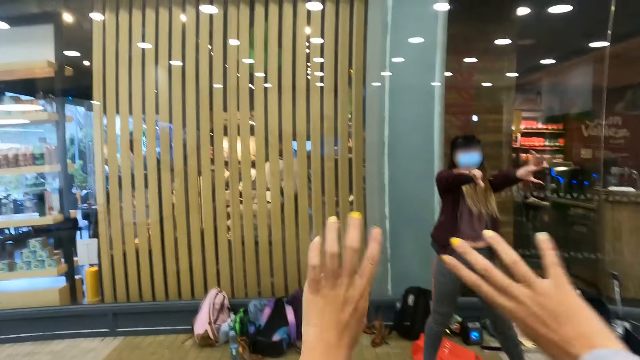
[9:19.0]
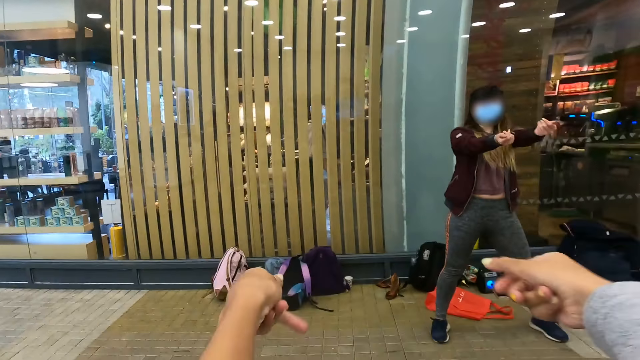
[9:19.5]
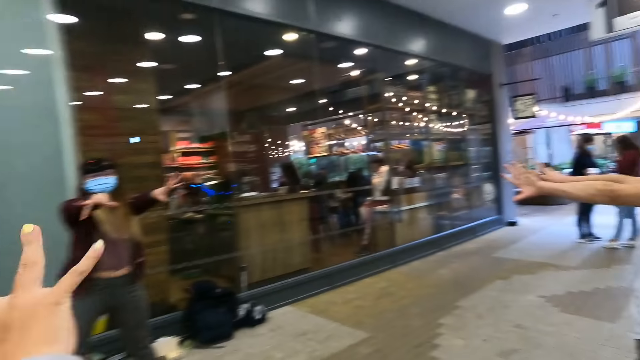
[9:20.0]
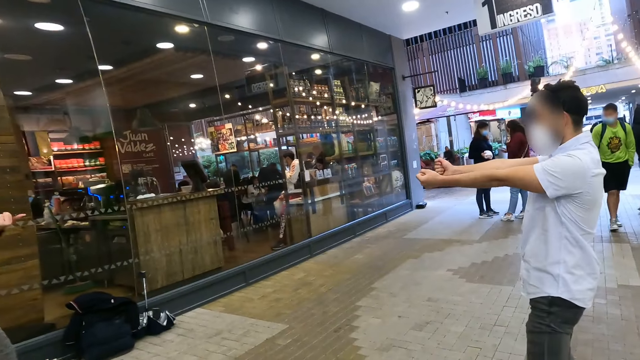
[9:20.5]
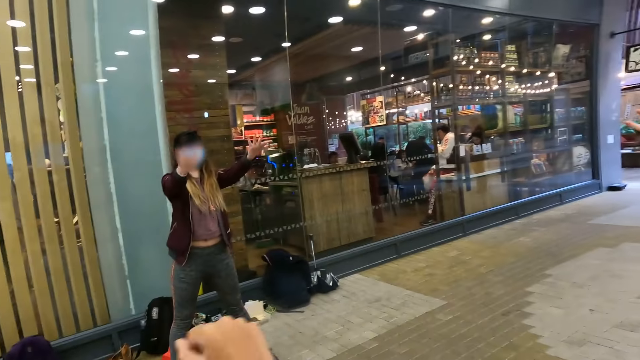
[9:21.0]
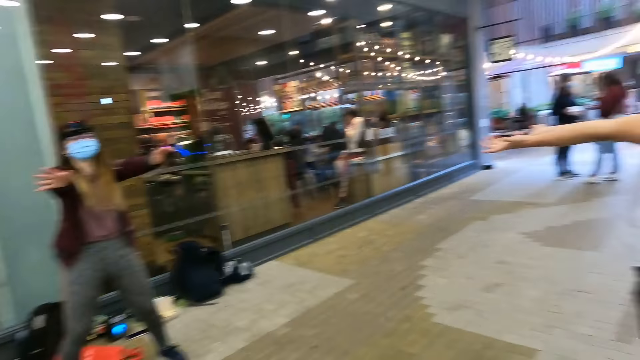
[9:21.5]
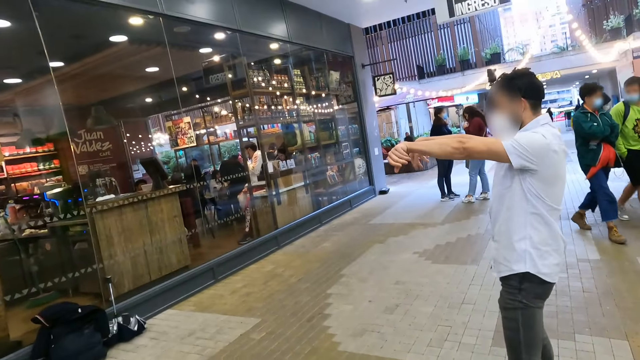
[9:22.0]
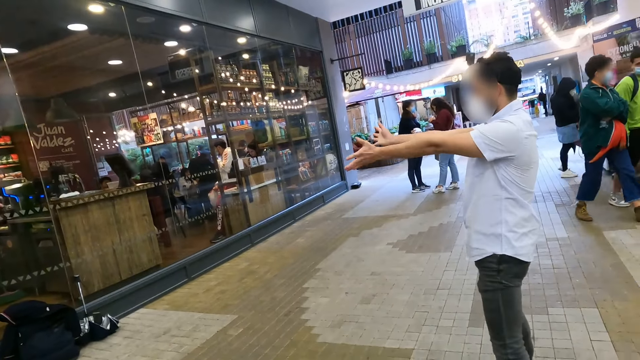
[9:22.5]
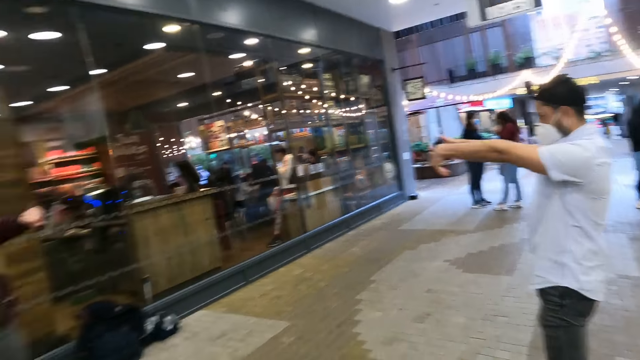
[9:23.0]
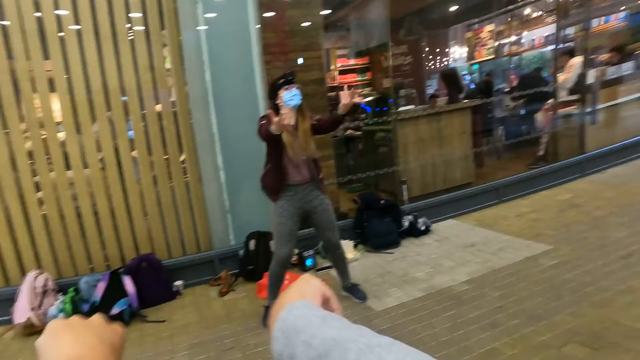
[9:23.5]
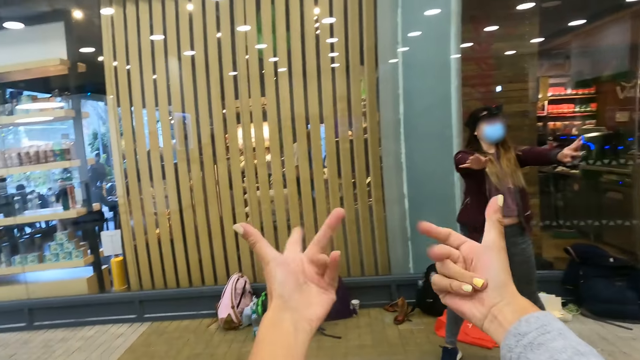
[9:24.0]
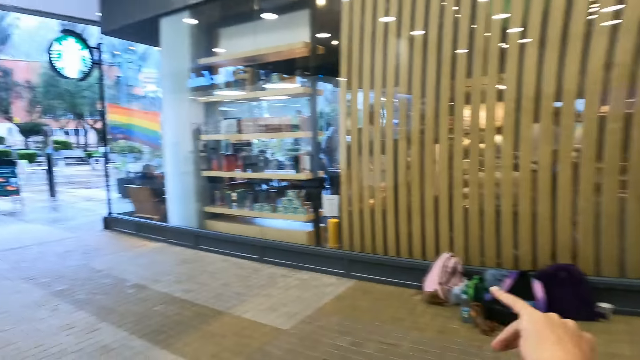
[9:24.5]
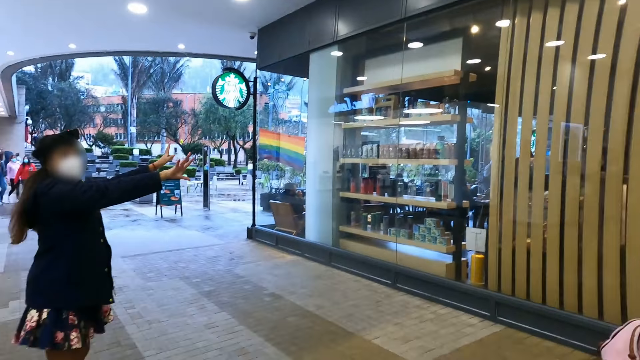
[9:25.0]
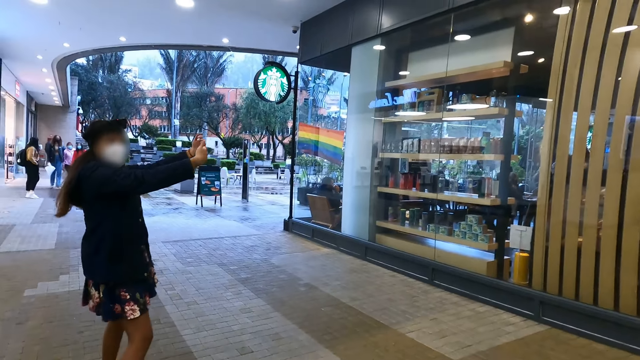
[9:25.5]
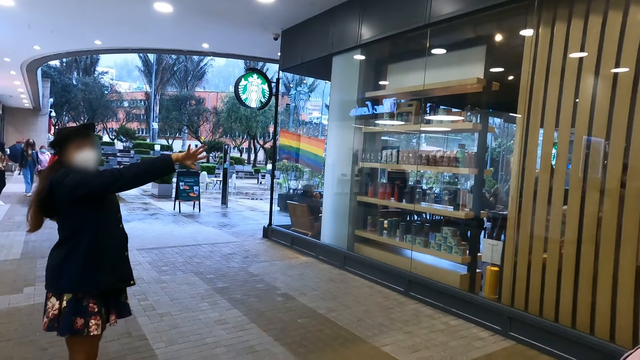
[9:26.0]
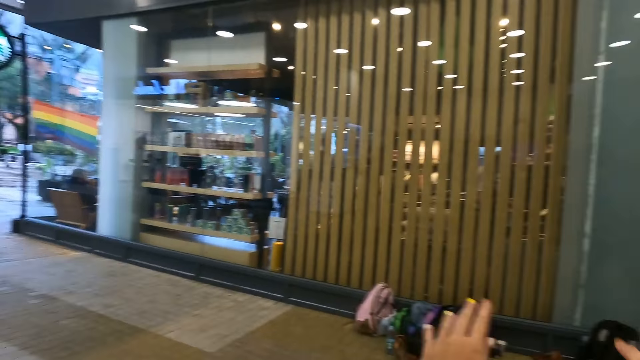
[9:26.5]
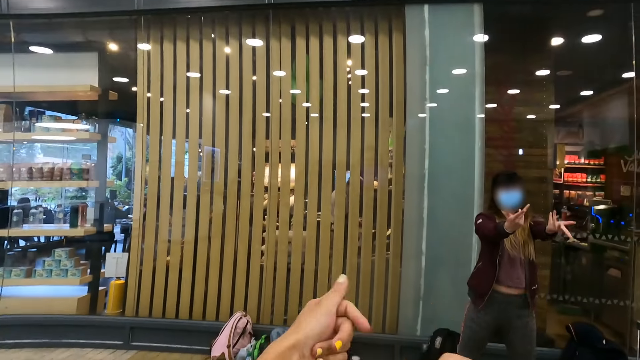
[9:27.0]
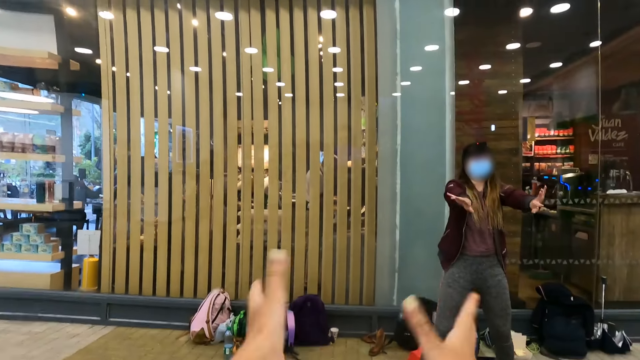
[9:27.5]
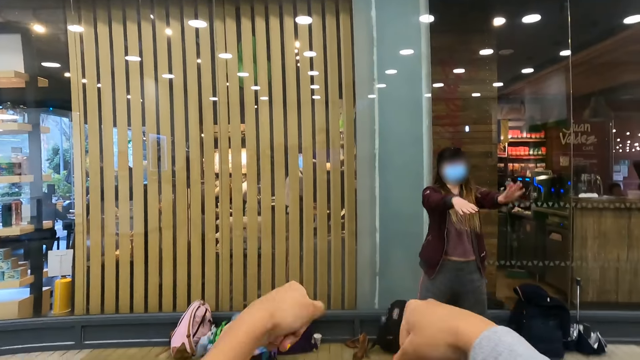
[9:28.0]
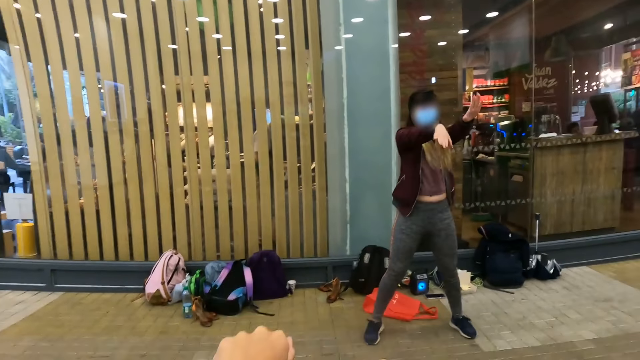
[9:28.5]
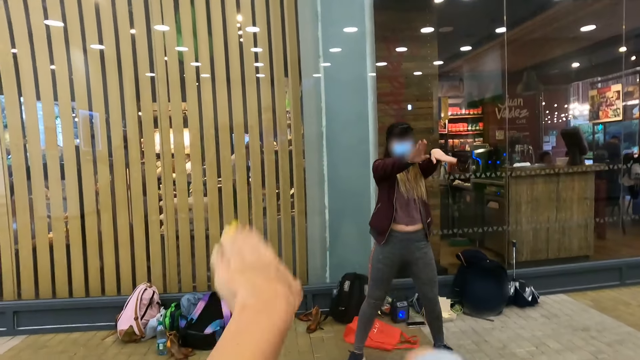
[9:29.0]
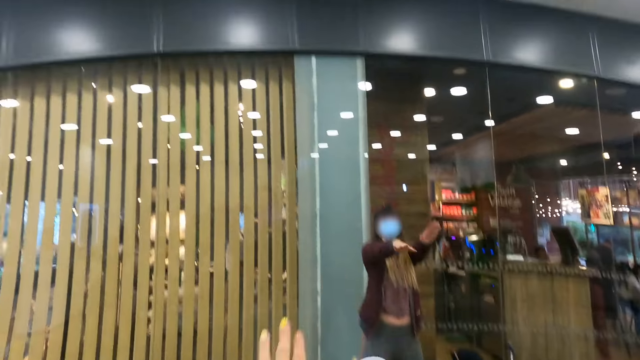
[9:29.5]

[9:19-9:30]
The camera wearer shakes fingers. They look around. They shake fingers. They look around. A person dances. The camera wearer shakes fingers.

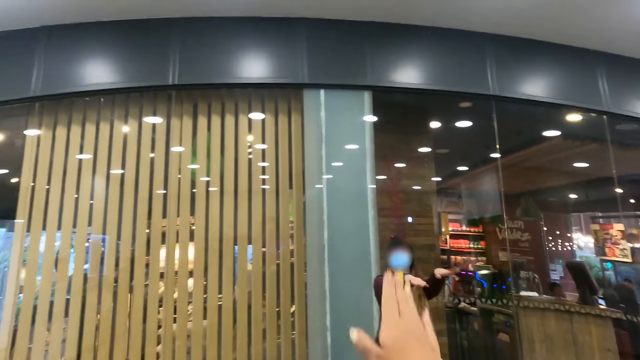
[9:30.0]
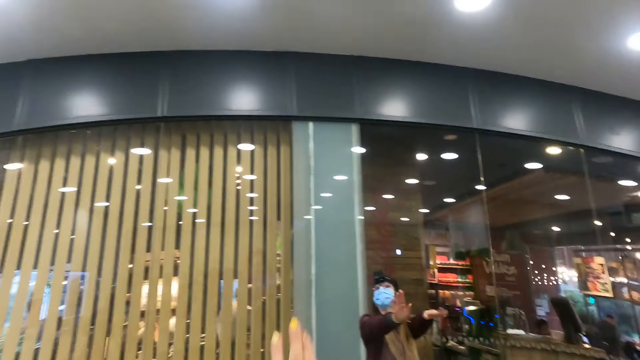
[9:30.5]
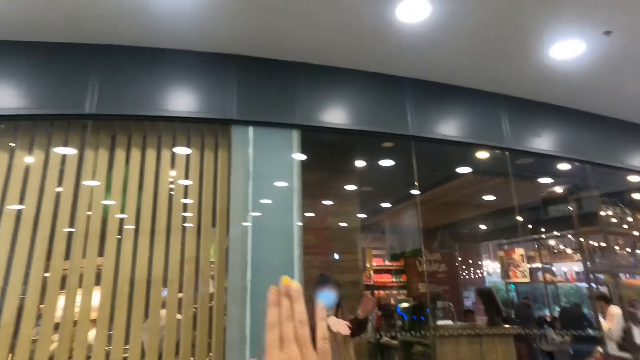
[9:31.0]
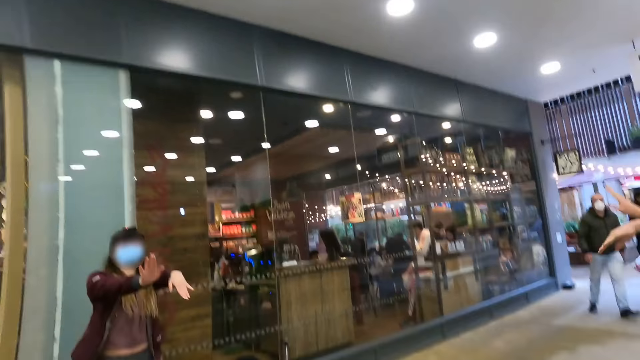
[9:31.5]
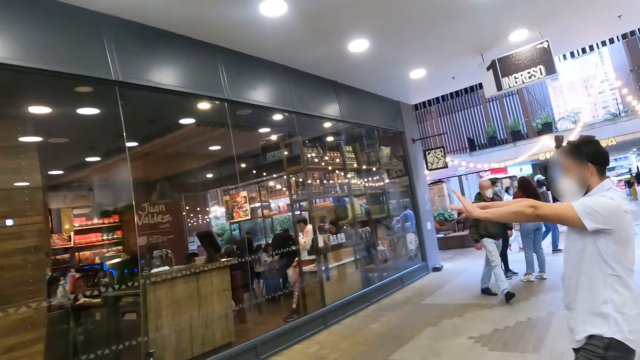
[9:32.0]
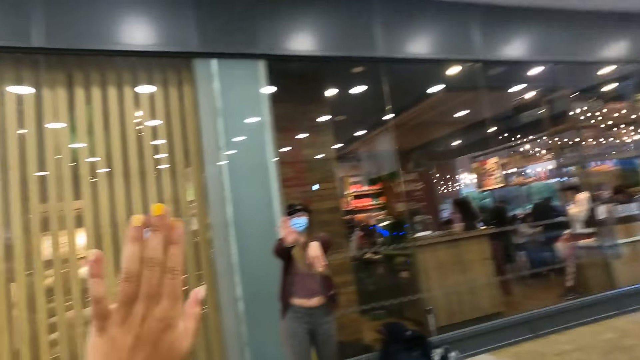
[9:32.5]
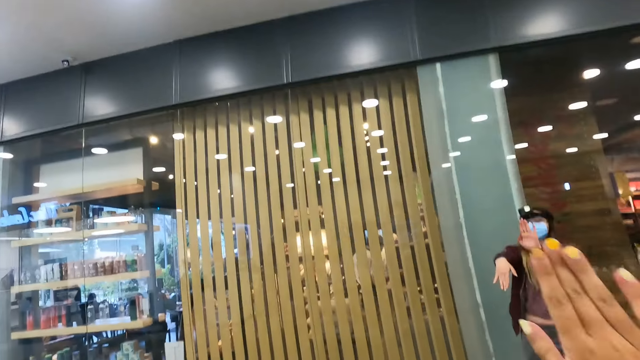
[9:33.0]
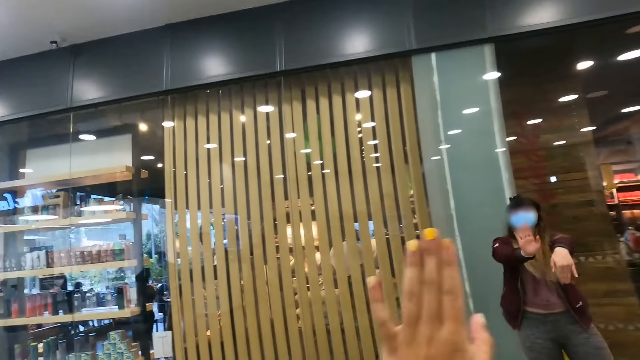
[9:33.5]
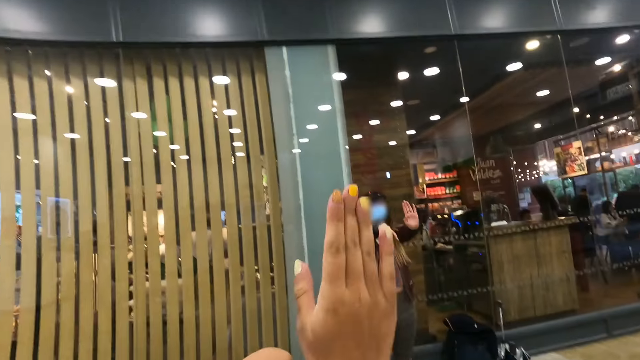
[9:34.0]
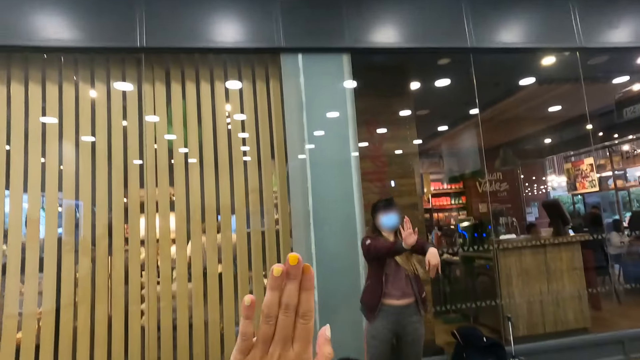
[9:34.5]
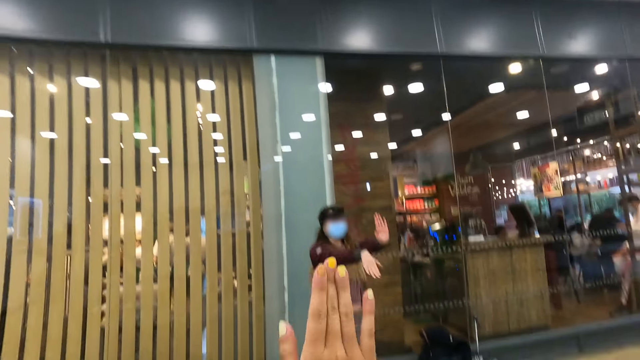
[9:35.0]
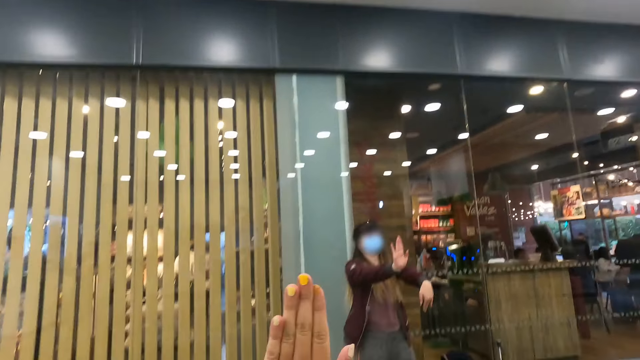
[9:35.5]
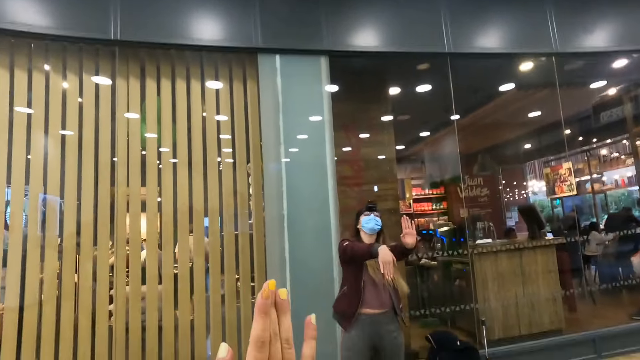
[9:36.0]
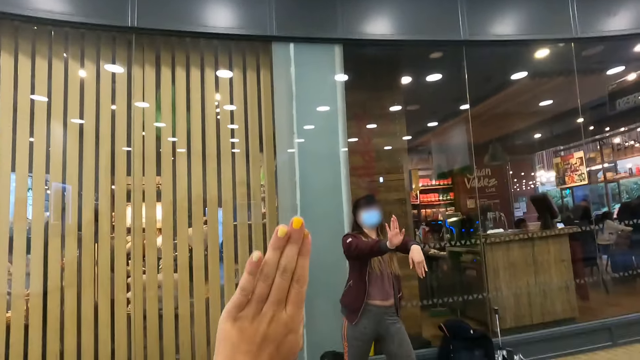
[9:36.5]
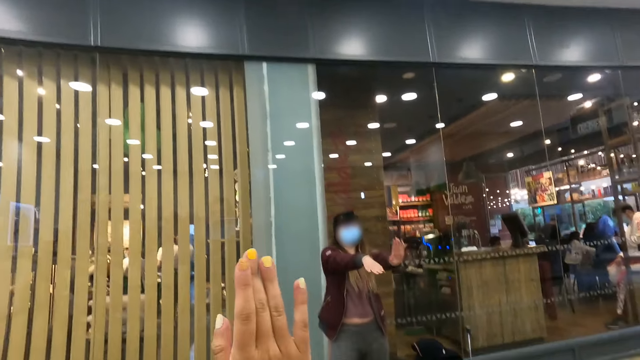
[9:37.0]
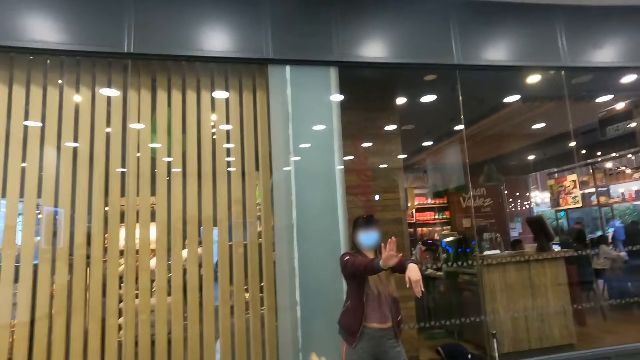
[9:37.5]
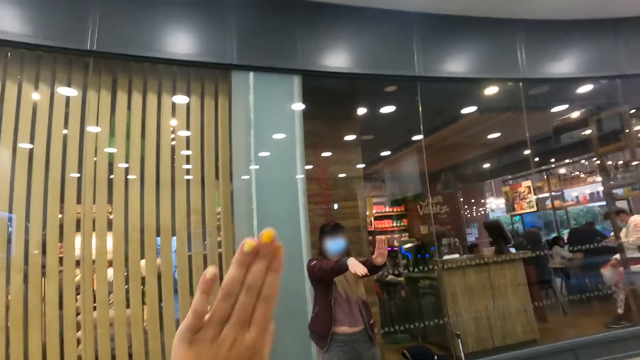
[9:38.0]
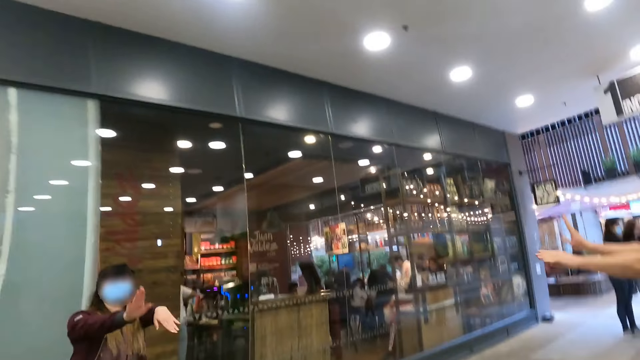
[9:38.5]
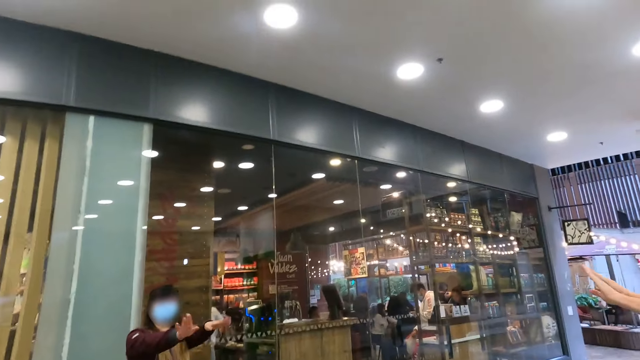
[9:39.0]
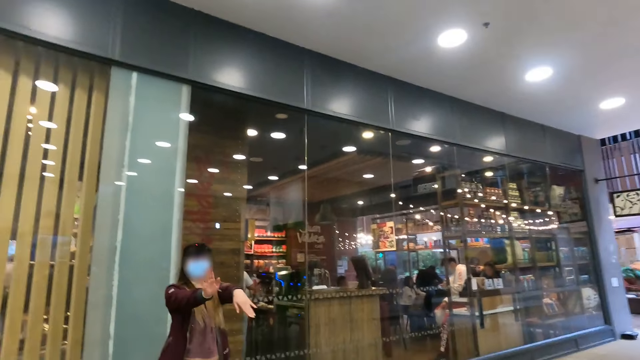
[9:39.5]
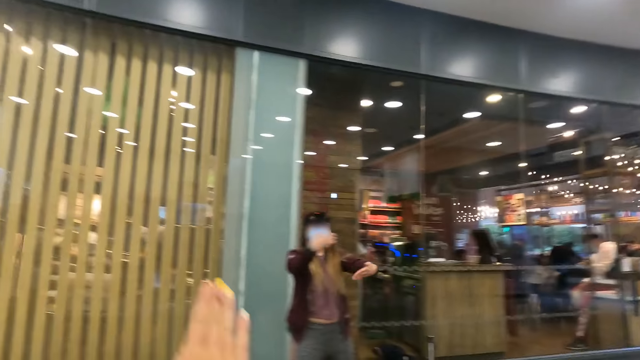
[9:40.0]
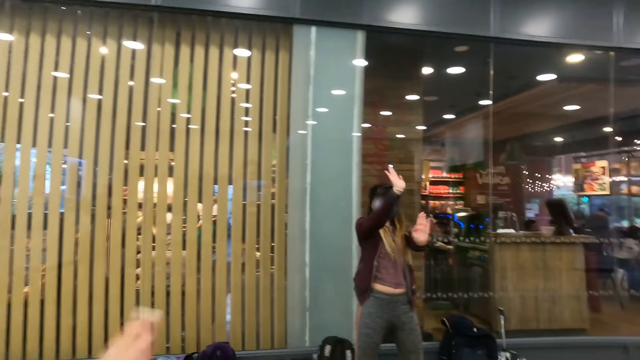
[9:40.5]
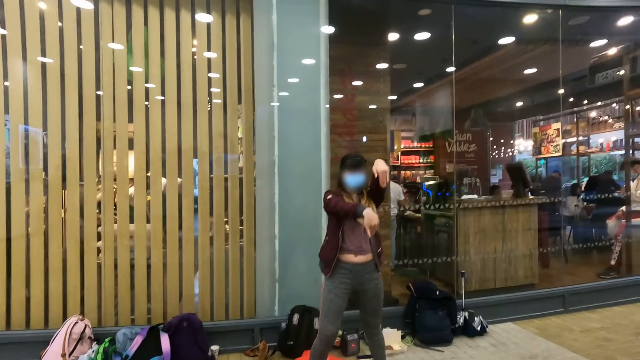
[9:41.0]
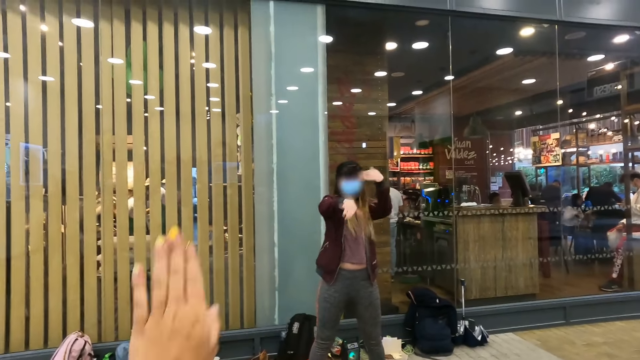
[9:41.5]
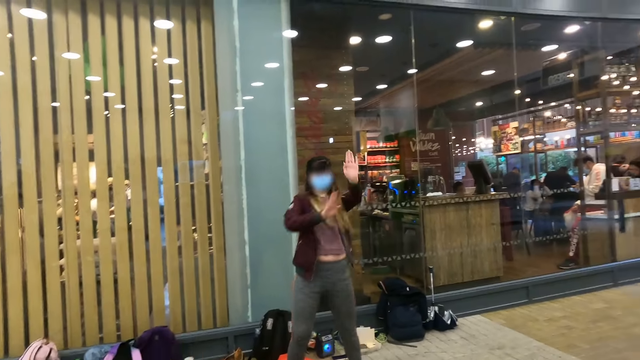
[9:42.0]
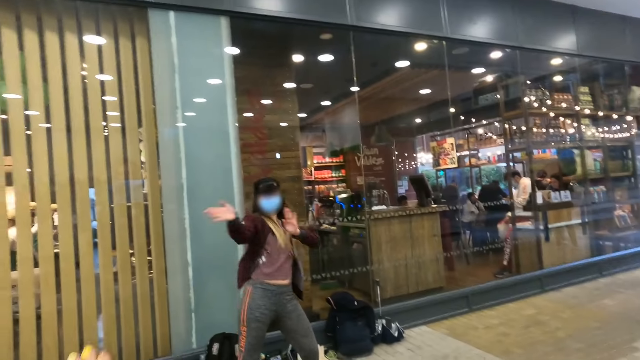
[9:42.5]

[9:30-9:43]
A person wipes hands. The camera wearer looks around. They shake fingers. They look around. They shake fingers.
